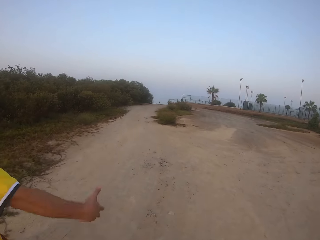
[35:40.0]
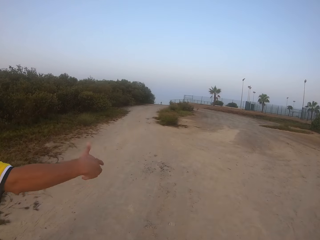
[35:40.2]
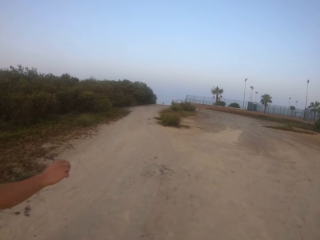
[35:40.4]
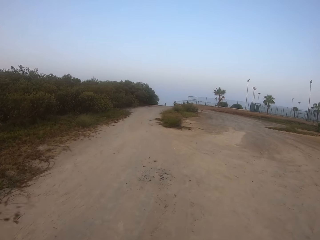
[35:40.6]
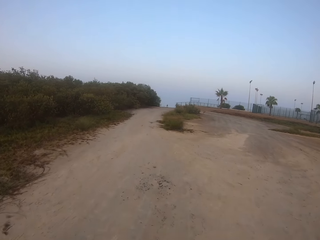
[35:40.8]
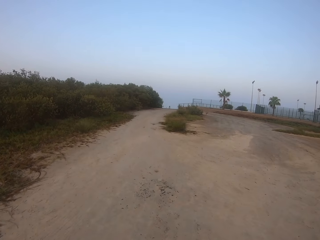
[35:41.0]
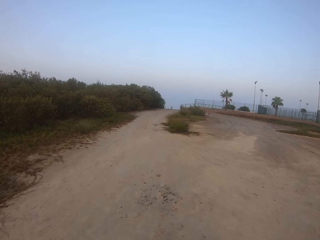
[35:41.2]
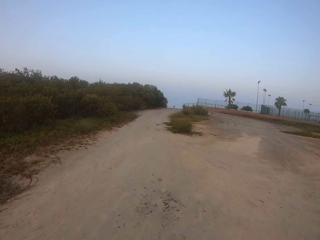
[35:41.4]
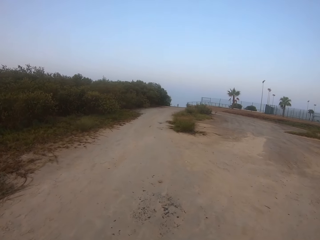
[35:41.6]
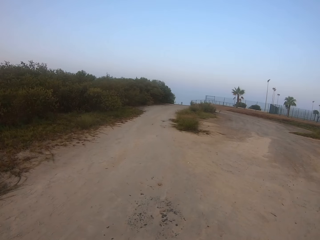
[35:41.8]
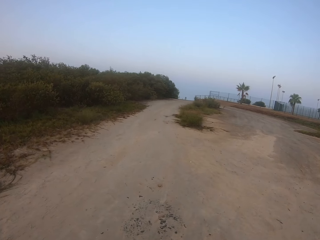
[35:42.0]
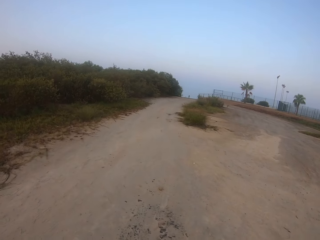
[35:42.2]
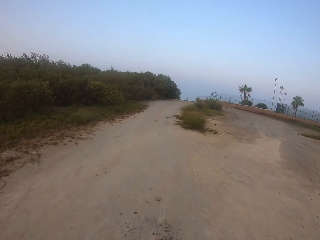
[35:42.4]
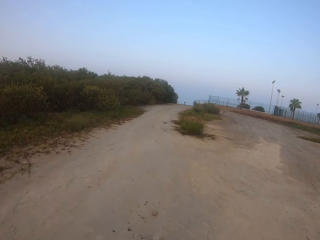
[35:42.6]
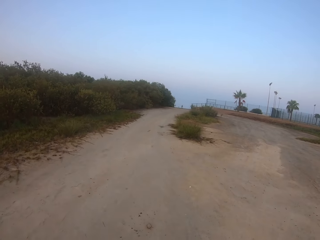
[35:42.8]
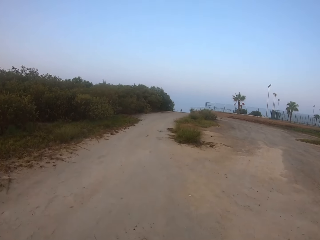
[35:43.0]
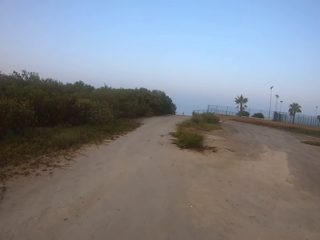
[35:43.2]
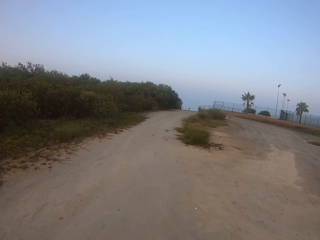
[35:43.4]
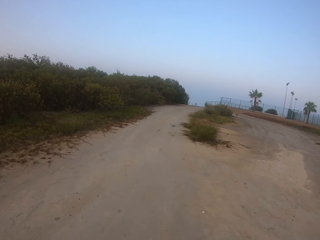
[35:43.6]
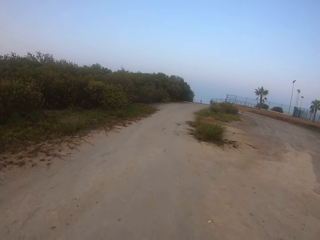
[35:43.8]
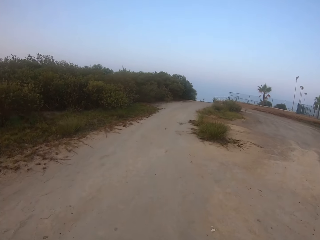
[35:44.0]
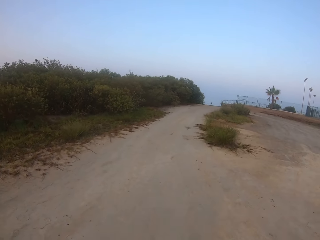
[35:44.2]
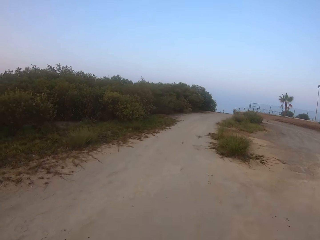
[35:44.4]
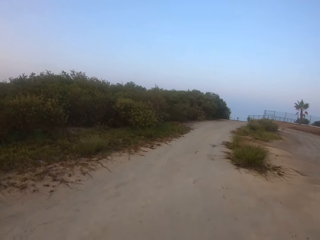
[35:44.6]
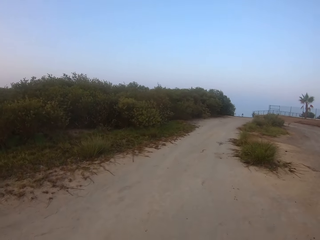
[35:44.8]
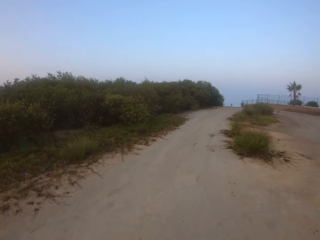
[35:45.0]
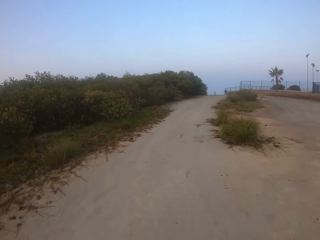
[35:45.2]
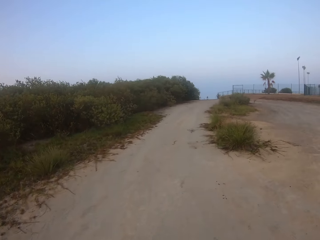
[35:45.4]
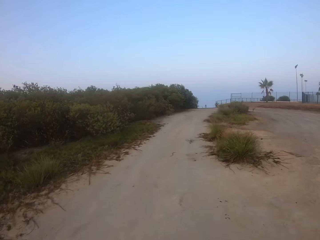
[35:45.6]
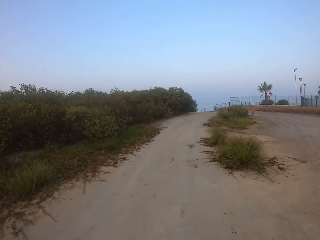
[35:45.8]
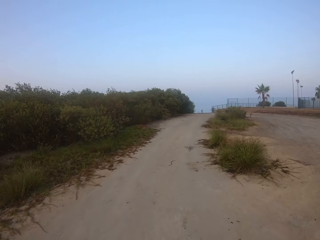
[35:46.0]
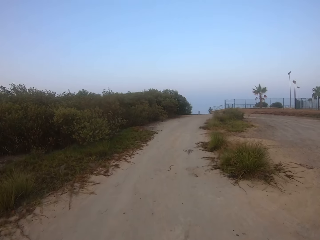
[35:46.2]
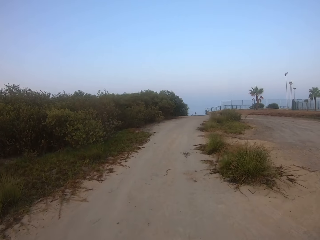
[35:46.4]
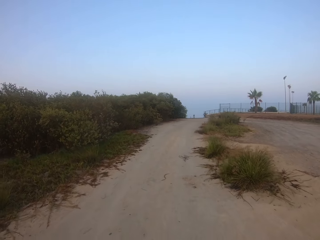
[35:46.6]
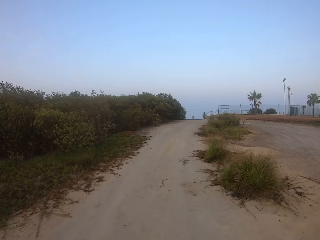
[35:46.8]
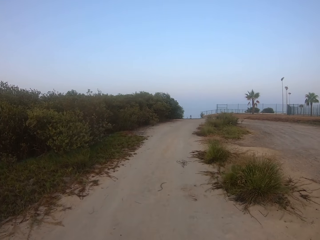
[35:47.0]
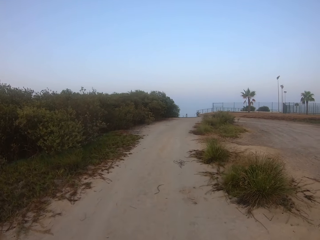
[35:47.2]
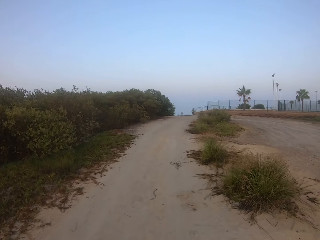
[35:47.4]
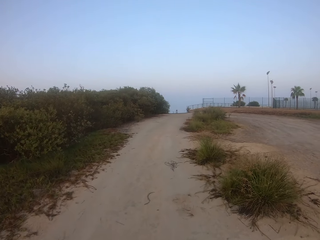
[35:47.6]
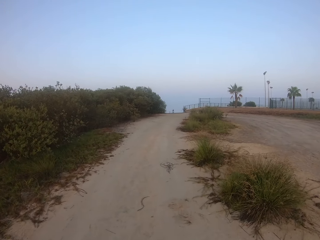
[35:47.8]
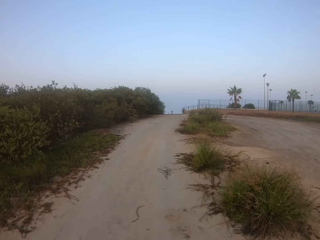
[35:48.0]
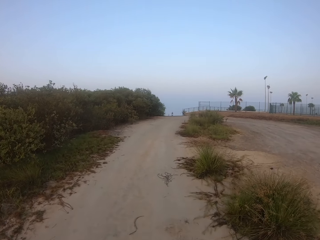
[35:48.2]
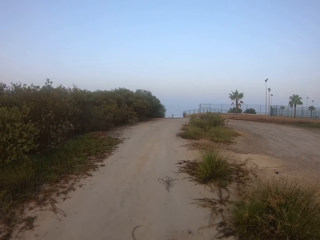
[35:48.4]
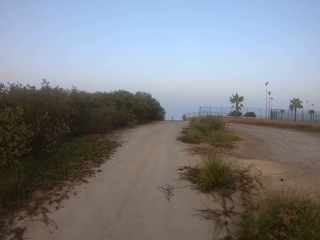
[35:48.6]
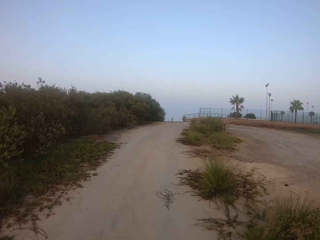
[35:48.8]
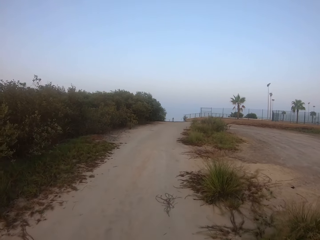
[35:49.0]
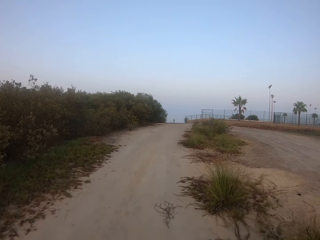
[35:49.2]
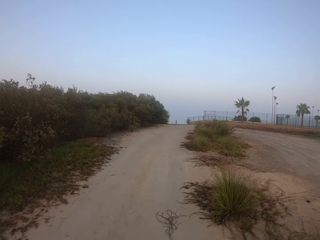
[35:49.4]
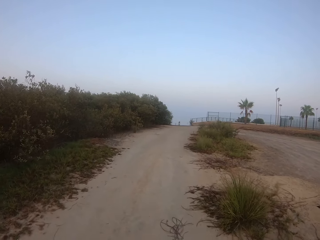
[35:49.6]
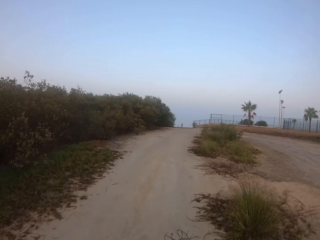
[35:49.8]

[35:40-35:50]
The camera wearer looks around.

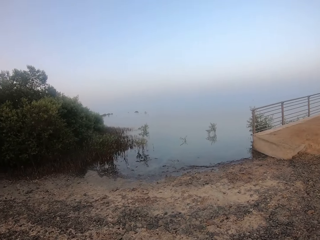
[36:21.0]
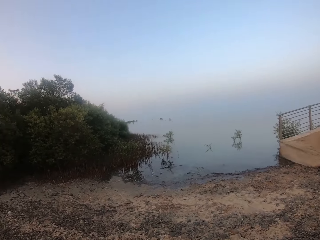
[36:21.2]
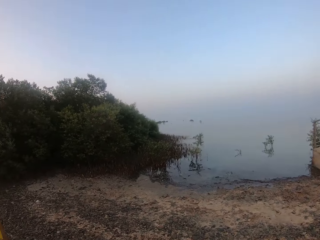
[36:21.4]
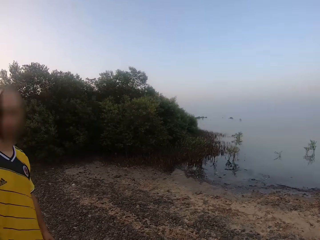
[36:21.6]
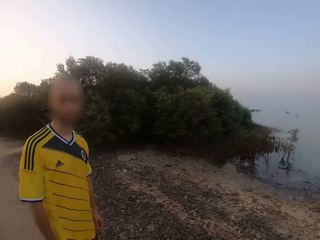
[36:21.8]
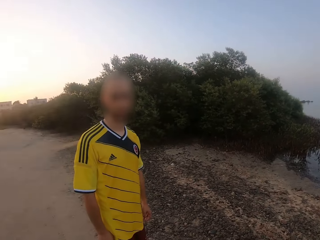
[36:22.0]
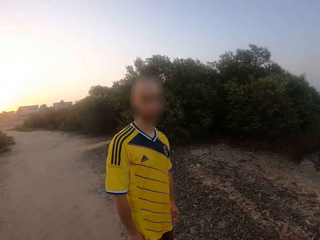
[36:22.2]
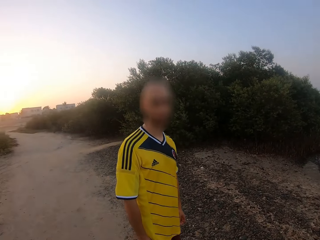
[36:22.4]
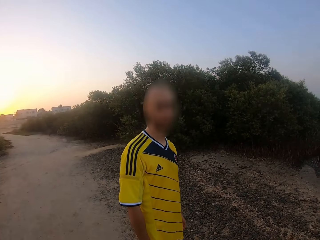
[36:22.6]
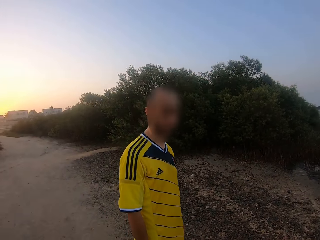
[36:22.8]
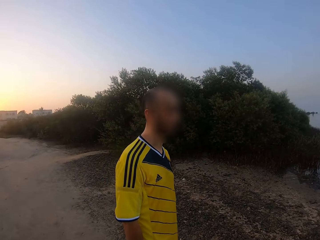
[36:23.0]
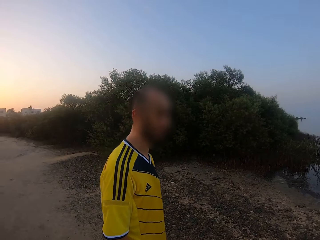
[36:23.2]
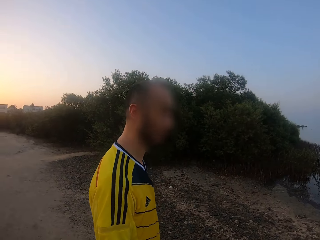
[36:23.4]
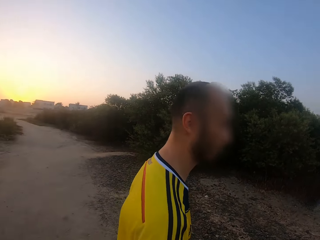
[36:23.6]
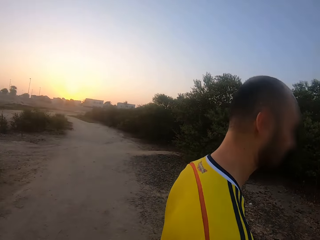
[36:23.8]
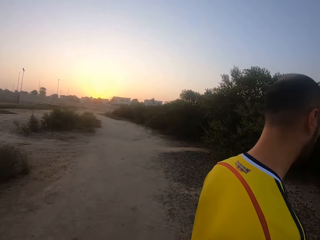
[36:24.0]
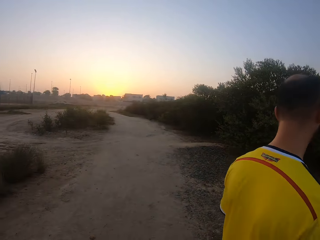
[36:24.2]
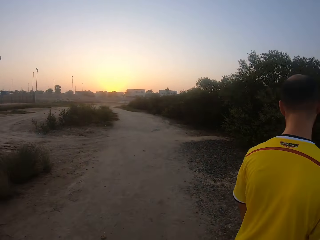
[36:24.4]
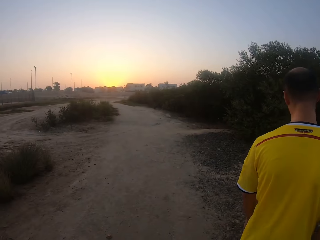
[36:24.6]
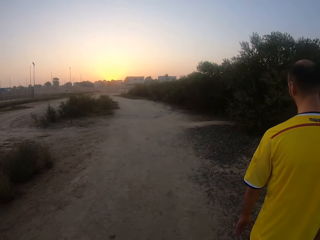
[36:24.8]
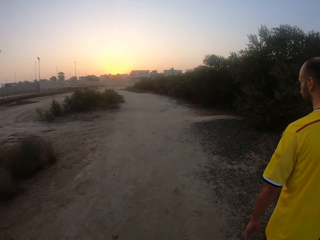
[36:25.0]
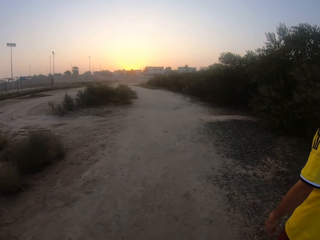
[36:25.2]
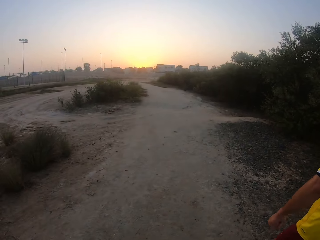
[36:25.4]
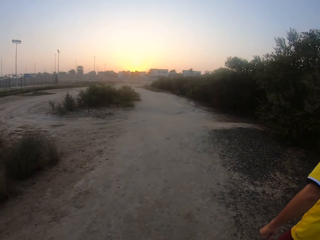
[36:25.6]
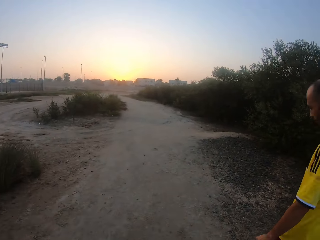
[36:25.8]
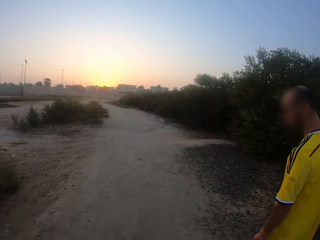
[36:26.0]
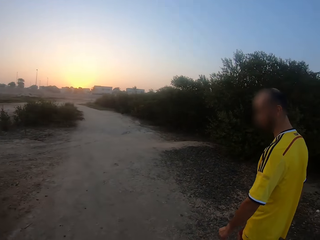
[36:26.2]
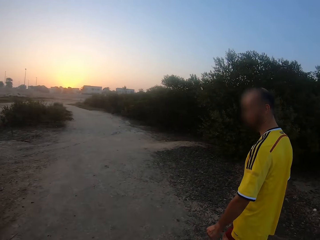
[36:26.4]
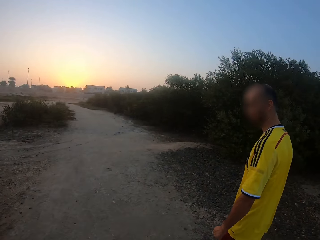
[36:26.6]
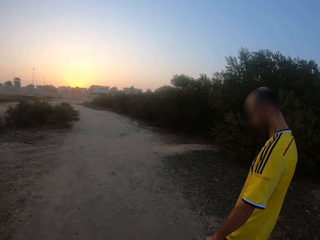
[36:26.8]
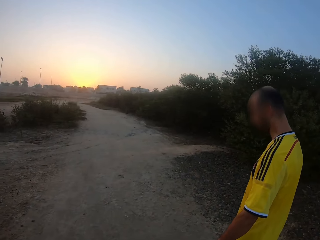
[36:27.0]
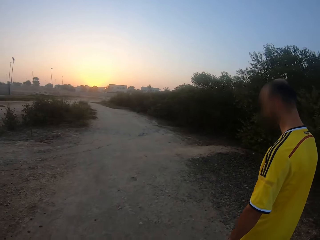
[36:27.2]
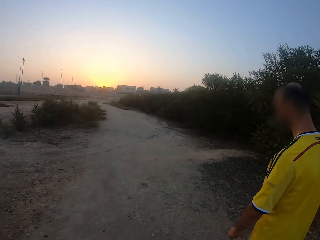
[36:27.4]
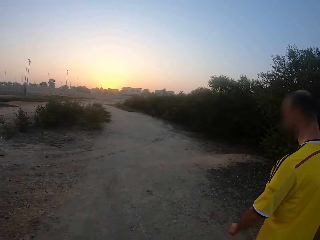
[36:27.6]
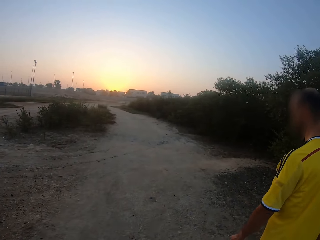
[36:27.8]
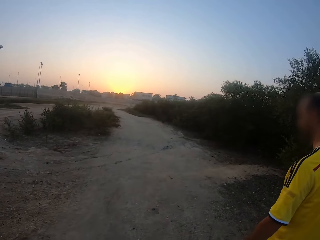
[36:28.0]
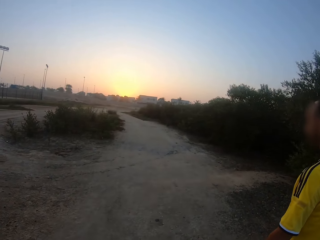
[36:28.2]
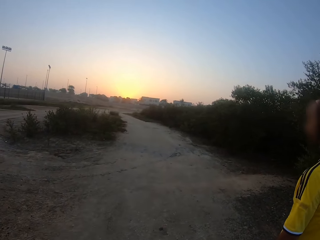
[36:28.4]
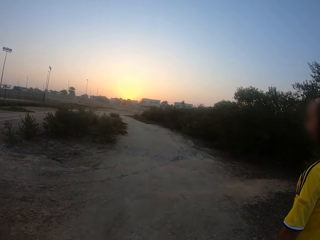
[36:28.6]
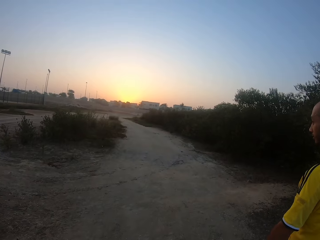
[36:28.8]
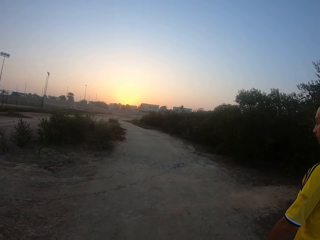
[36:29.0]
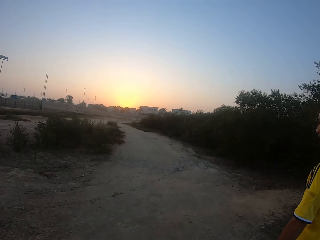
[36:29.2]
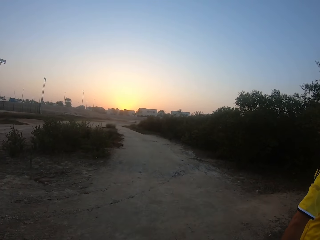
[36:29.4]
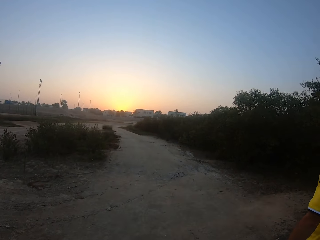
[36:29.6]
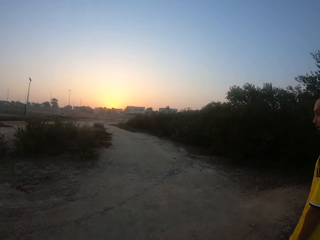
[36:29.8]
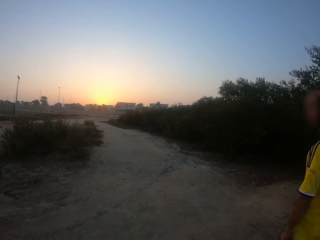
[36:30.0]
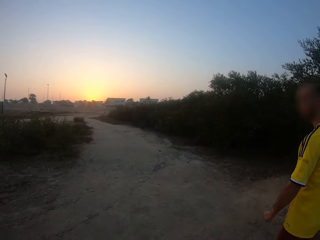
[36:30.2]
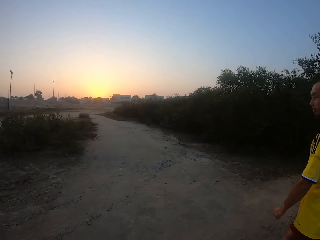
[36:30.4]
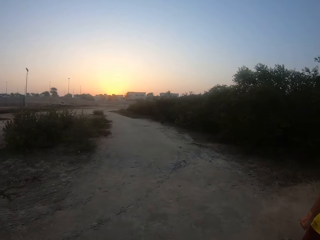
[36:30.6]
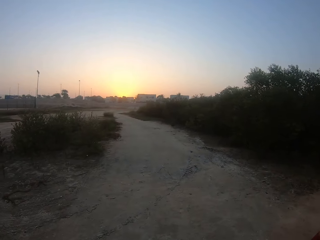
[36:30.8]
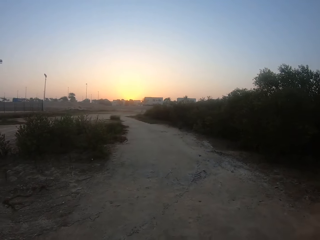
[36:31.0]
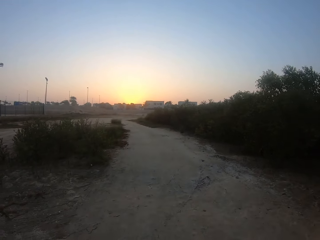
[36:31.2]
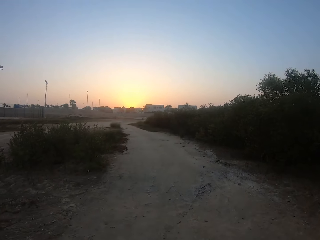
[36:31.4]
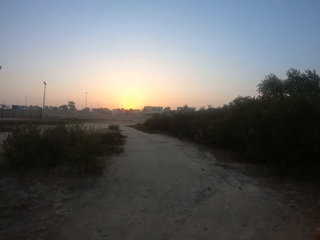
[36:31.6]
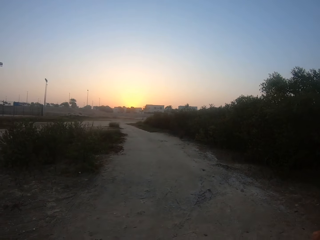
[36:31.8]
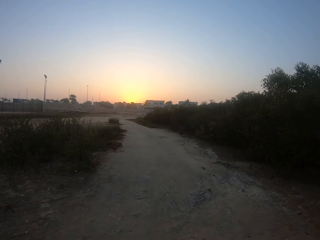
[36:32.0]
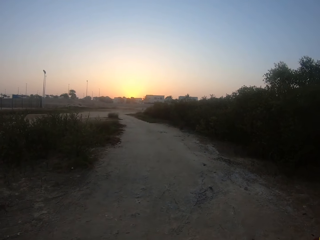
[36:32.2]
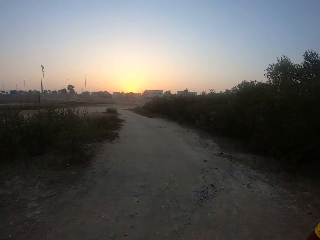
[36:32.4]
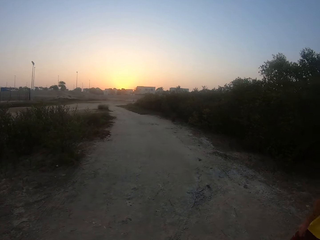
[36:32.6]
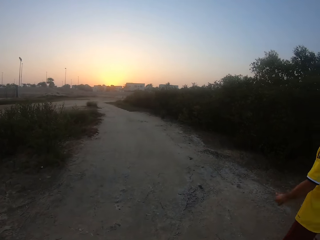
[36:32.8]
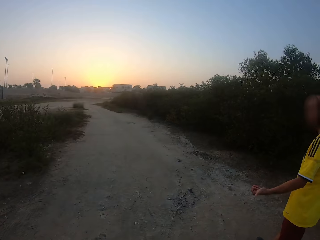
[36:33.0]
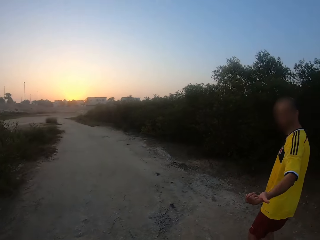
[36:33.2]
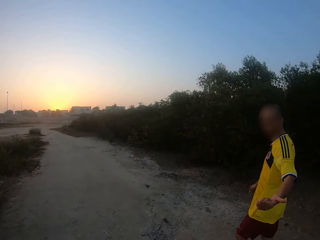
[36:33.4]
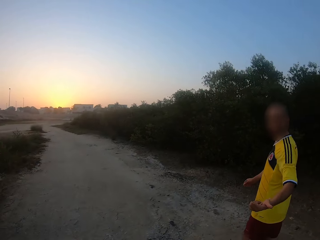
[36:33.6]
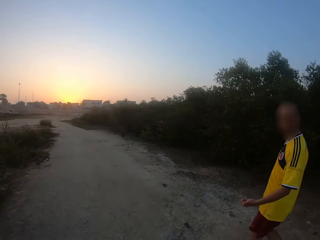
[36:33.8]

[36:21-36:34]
A man walks on the road.
